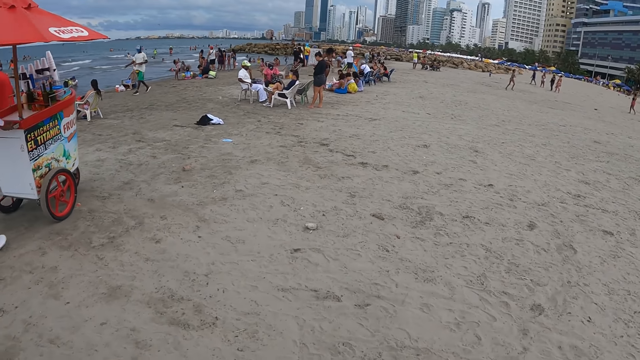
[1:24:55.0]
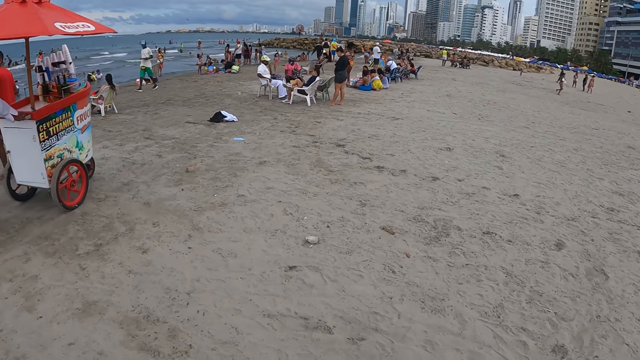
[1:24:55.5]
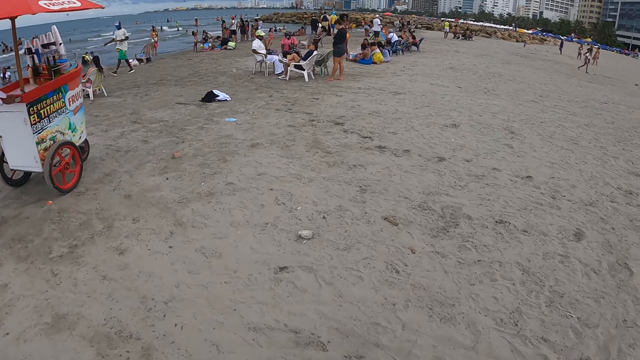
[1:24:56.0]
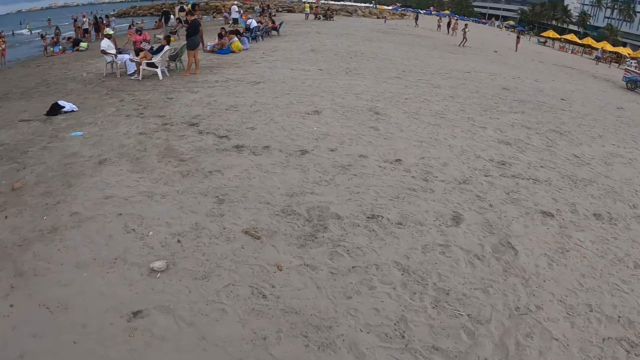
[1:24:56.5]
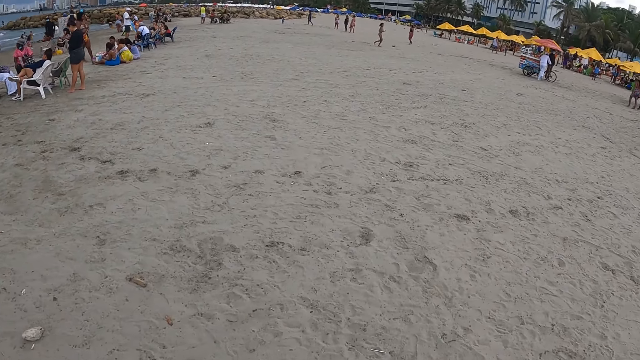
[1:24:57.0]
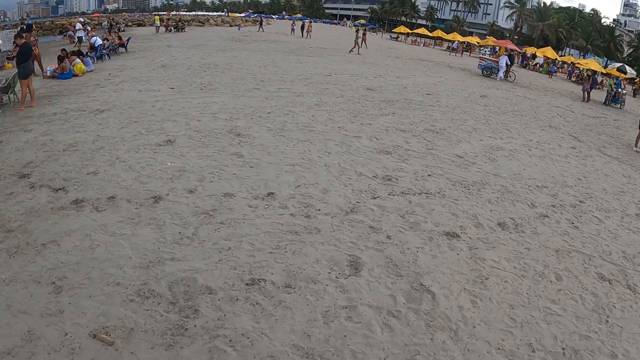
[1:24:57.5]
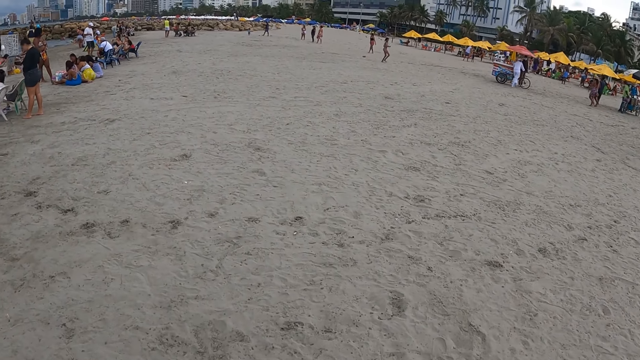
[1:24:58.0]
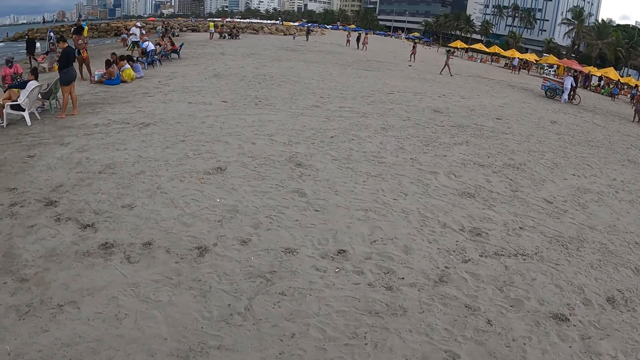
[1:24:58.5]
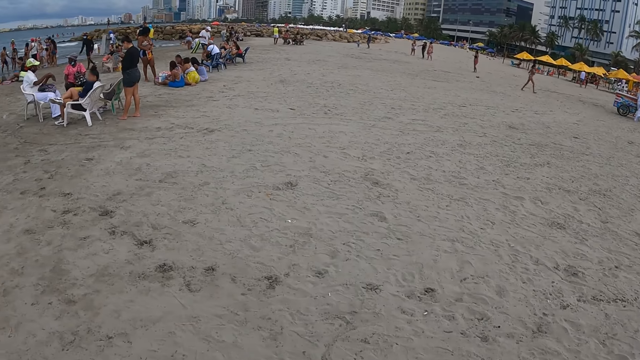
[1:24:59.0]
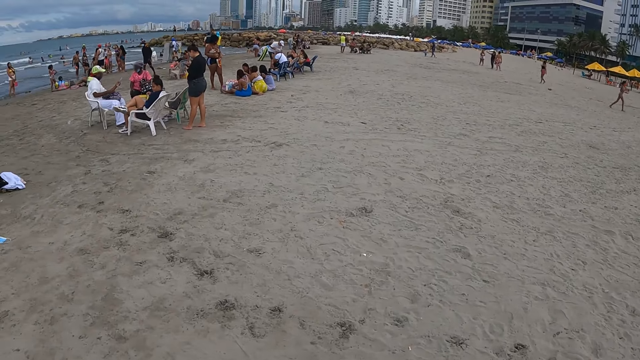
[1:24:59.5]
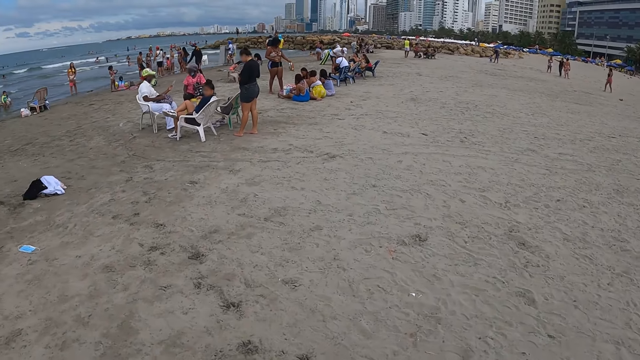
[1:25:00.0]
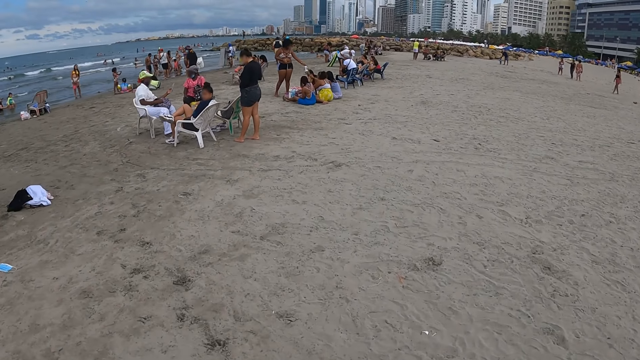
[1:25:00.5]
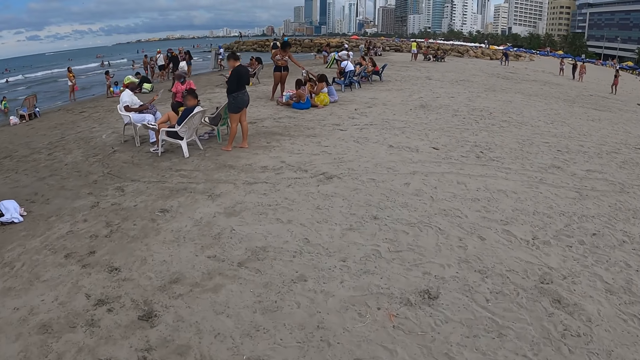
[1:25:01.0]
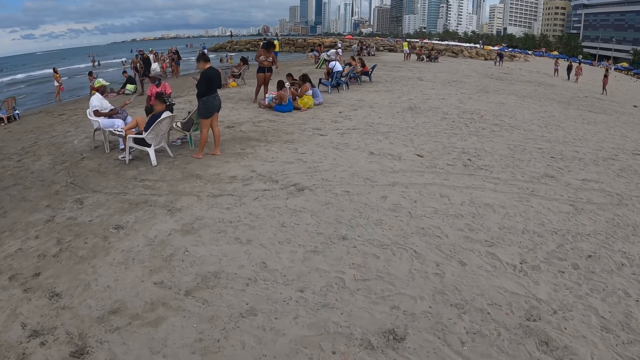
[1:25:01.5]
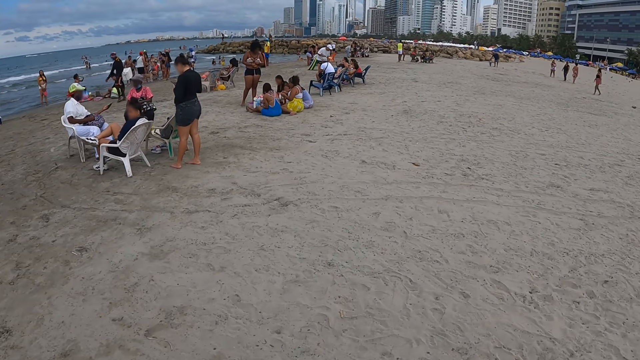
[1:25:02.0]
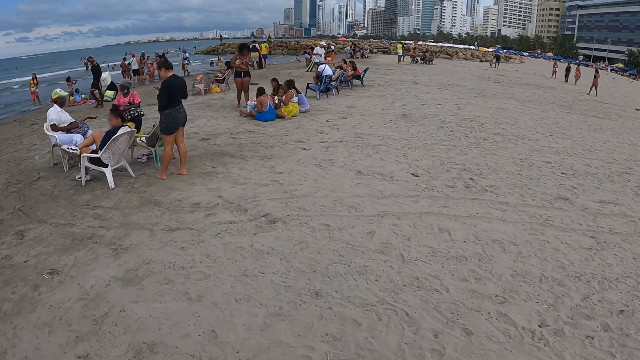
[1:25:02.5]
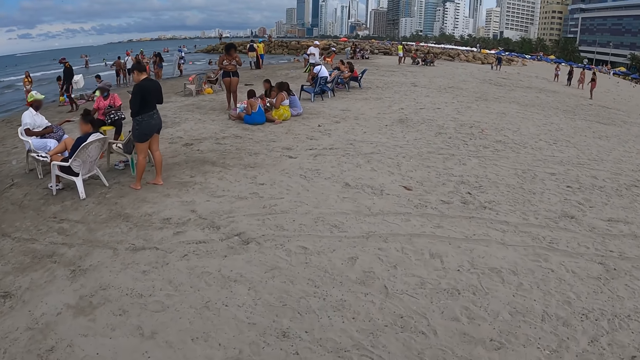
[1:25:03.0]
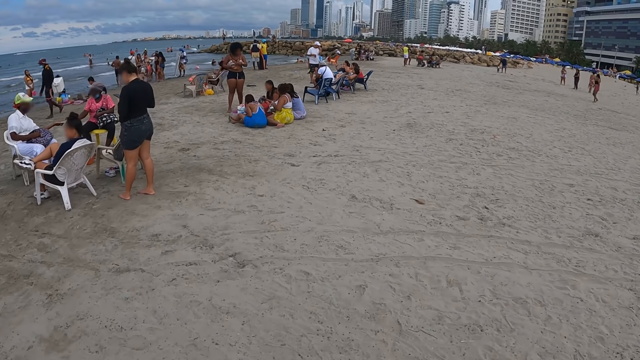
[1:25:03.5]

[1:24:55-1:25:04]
The camera wearer looks around. They walk around.

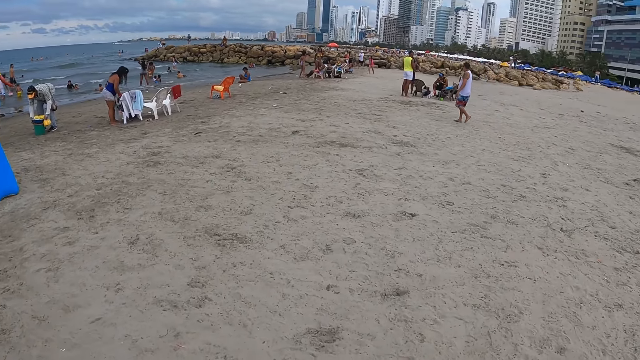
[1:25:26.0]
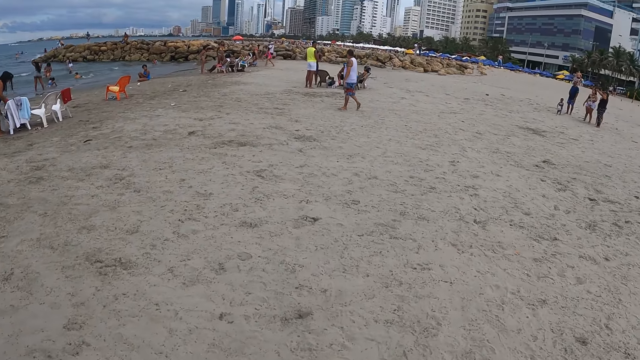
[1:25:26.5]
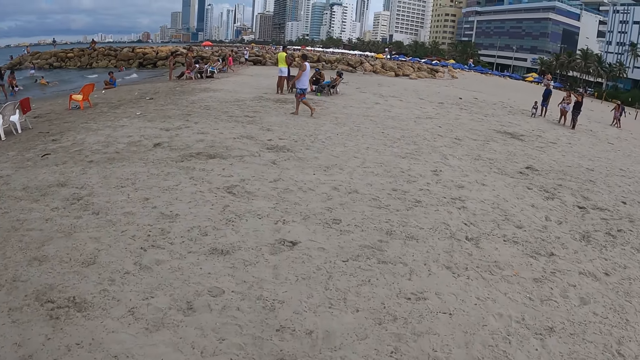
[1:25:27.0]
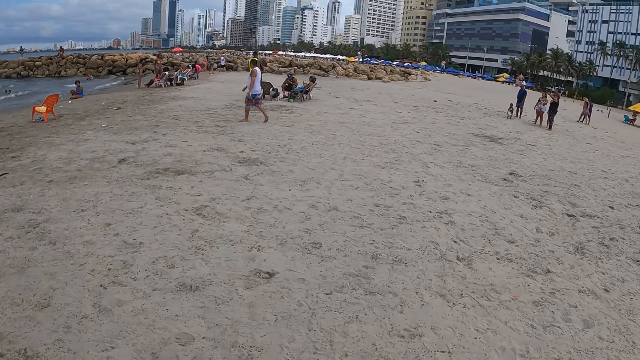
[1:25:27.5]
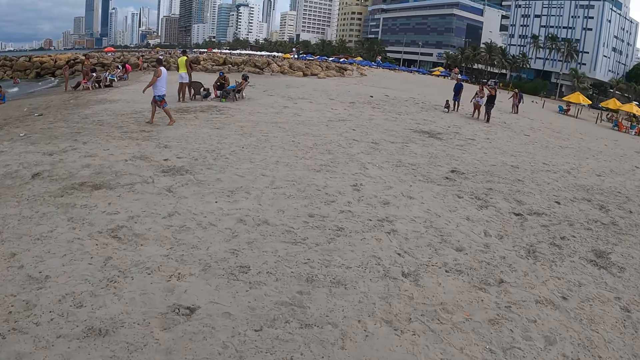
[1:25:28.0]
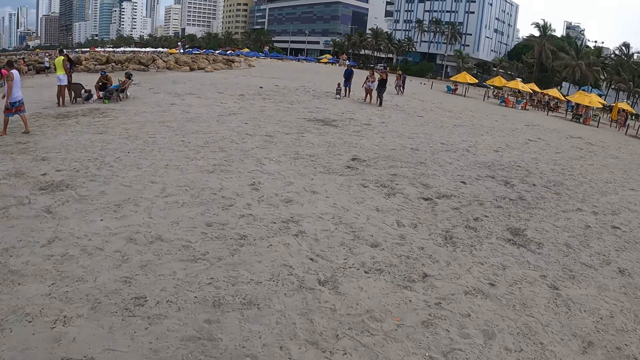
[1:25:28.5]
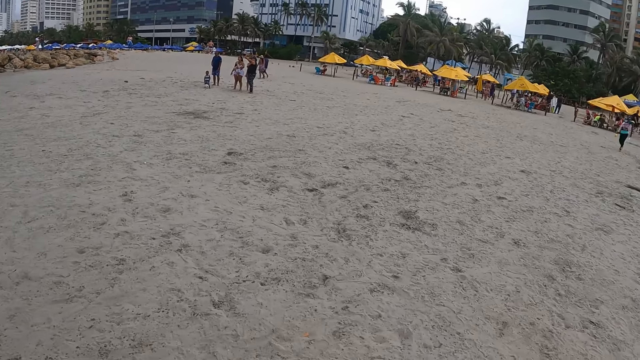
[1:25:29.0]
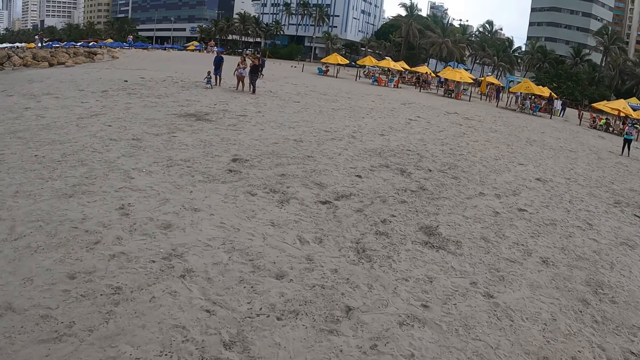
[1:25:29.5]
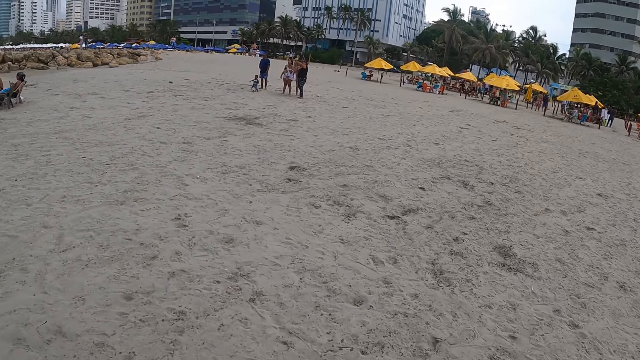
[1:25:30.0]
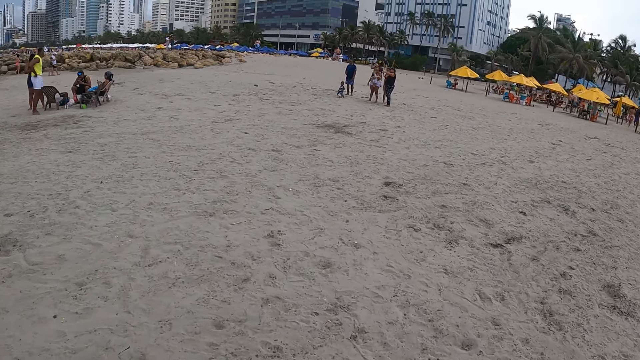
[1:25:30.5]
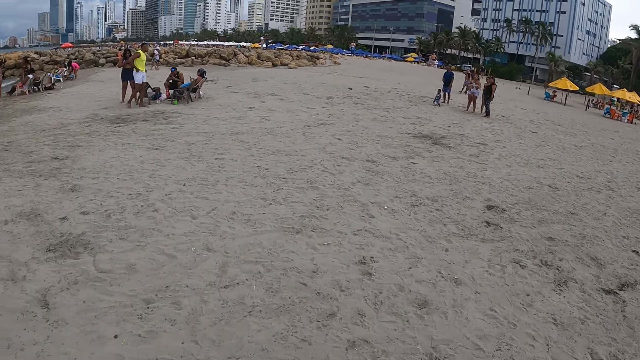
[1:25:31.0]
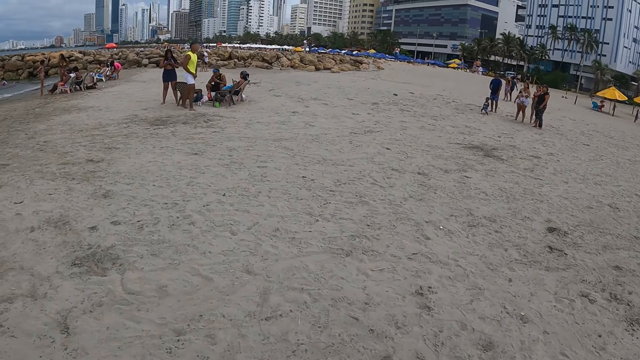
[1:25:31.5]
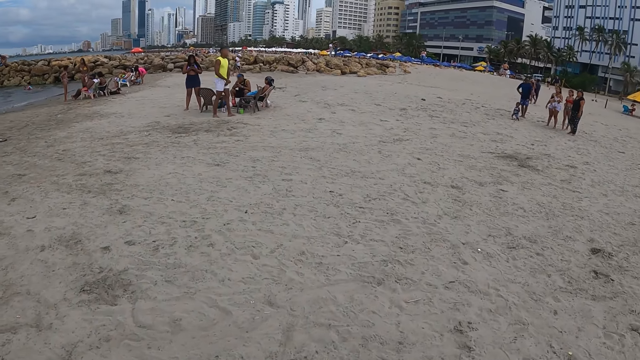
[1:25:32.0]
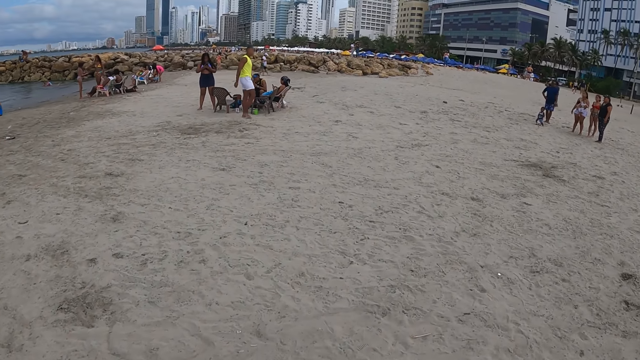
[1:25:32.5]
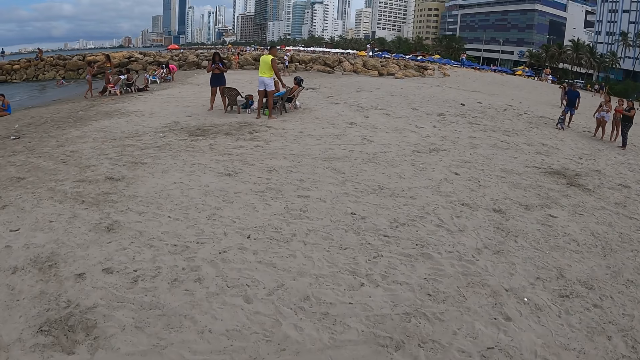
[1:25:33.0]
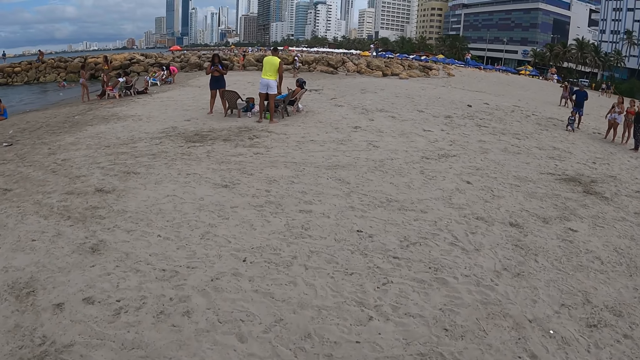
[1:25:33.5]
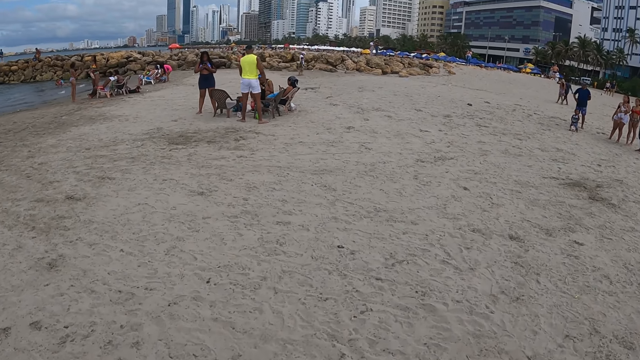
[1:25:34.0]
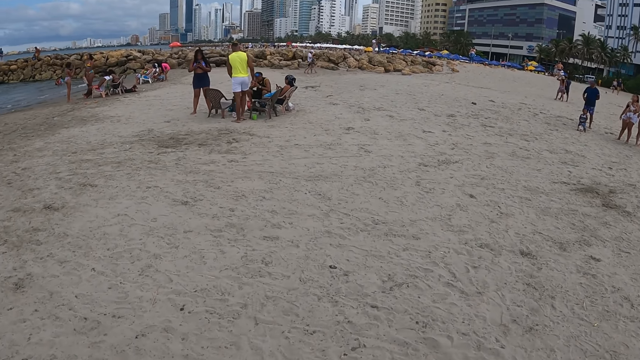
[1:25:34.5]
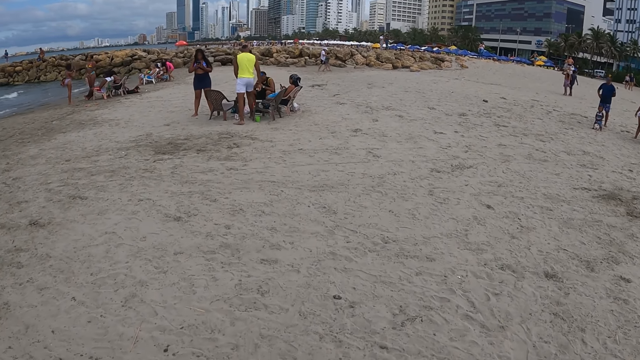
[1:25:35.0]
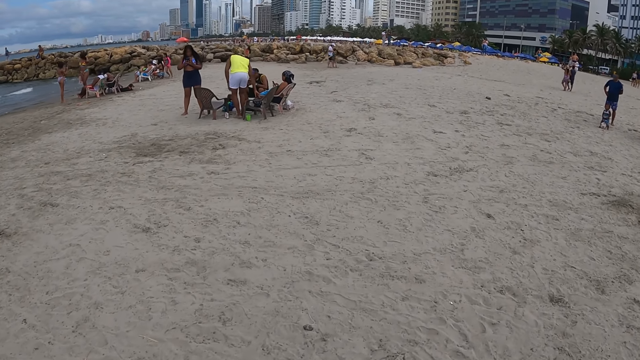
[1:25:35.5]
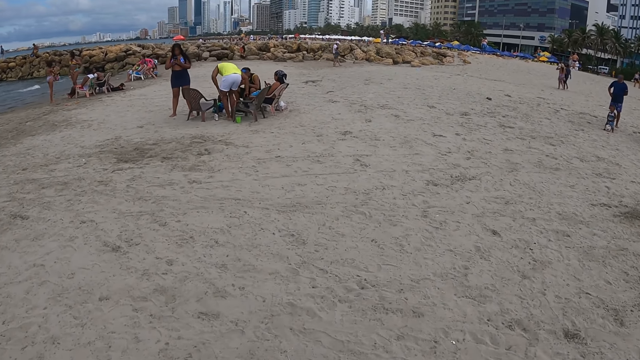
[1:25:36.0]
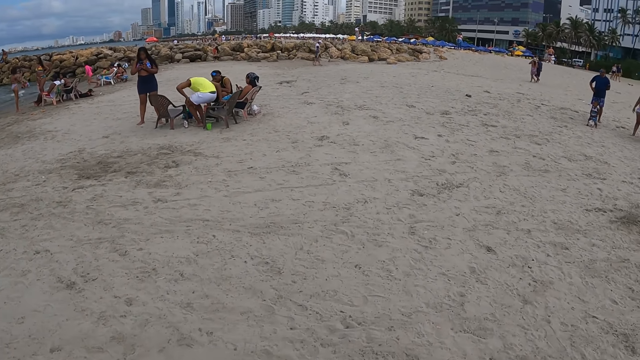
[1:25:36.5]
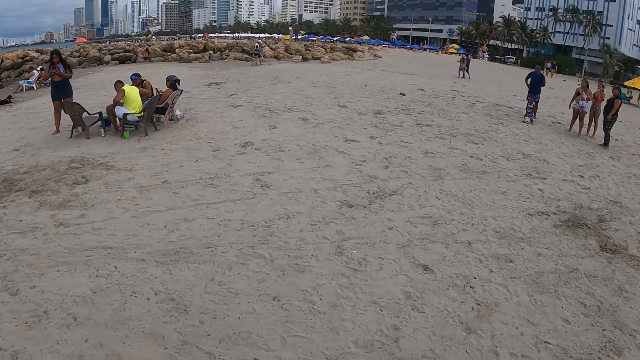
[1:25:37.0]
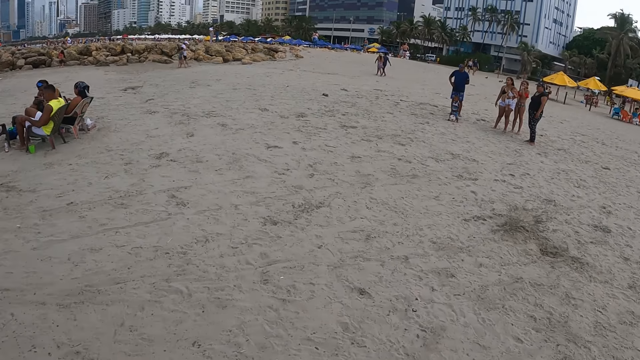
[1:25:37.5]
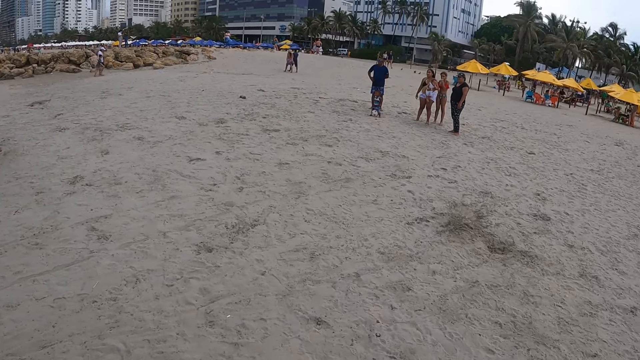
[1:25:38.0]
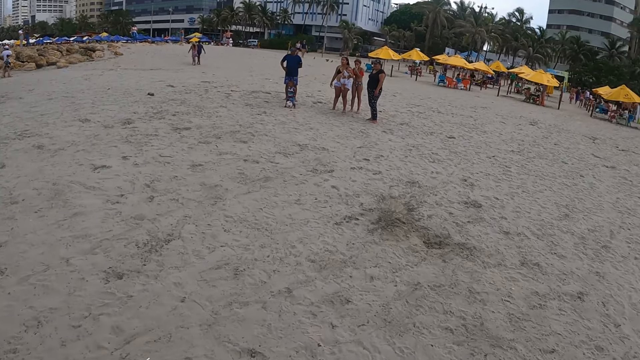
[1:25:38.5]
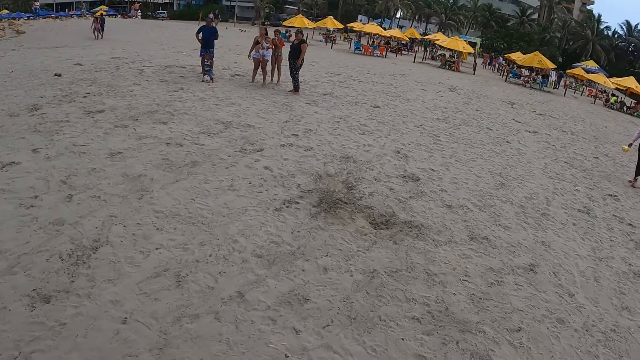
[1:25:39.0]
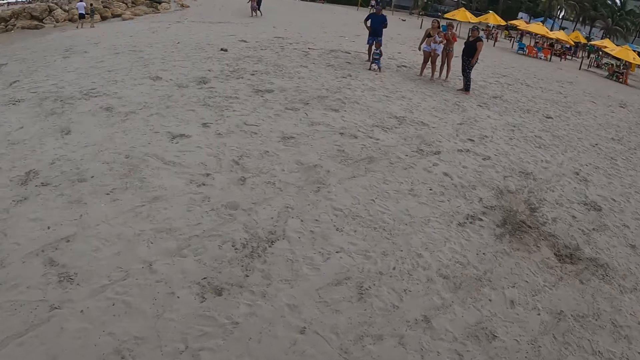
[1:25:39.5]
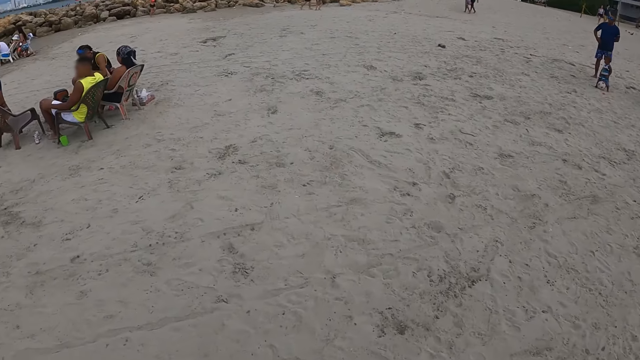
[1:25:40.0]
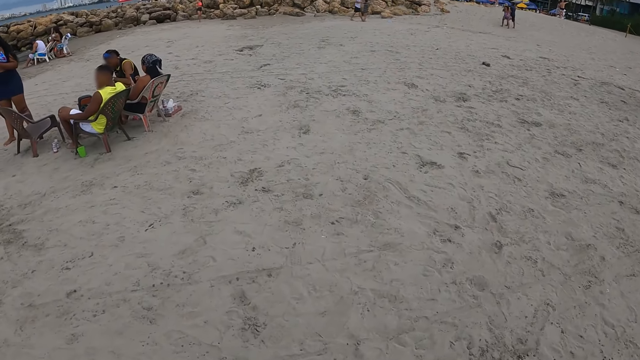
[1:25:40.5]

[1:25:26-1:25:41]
The camera wearer looks around. They walk around. They look around.
